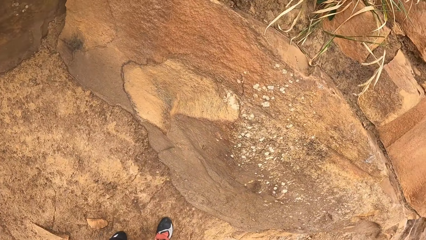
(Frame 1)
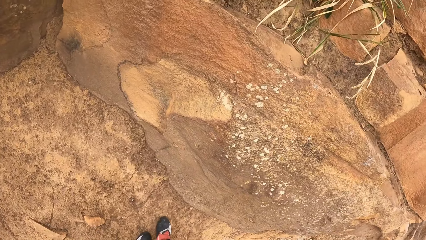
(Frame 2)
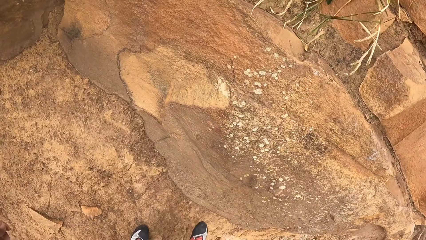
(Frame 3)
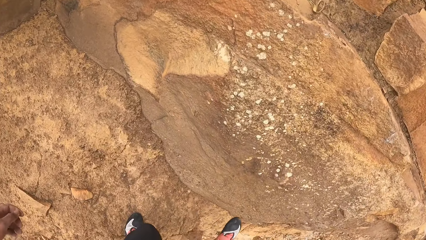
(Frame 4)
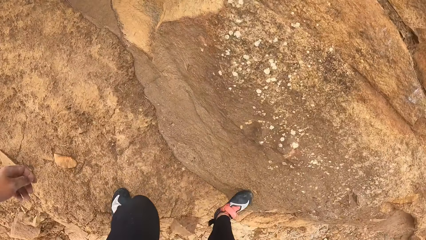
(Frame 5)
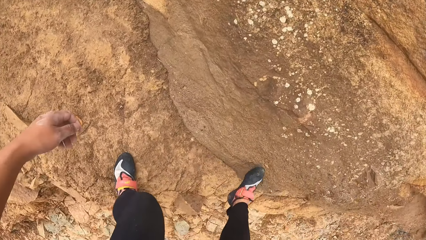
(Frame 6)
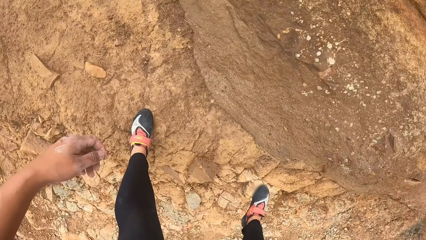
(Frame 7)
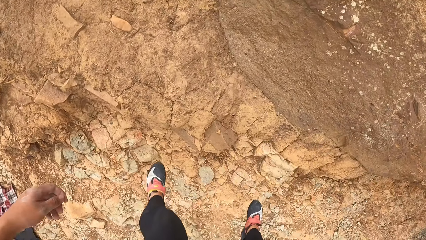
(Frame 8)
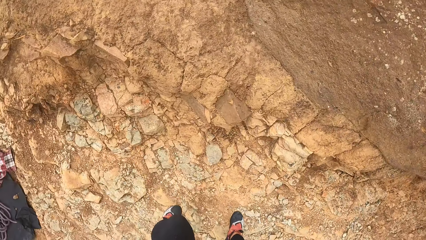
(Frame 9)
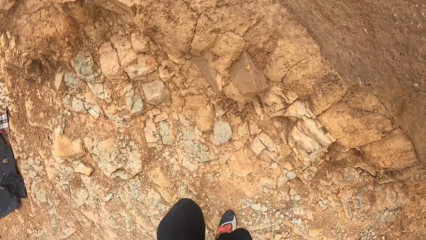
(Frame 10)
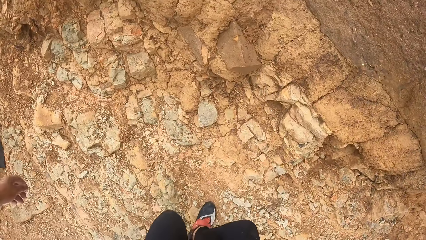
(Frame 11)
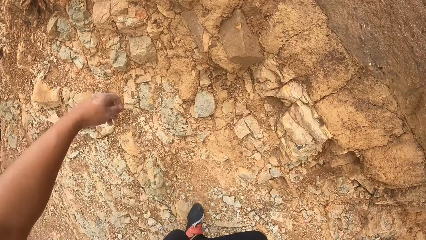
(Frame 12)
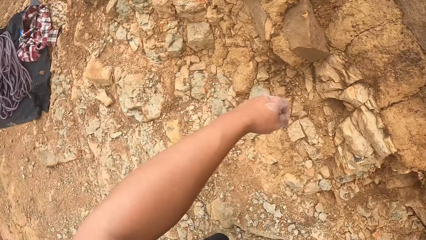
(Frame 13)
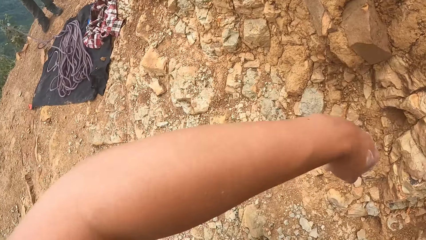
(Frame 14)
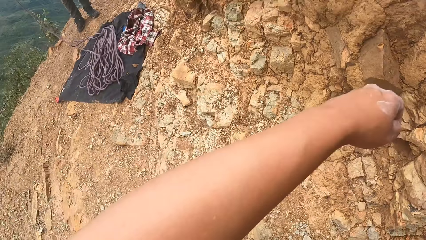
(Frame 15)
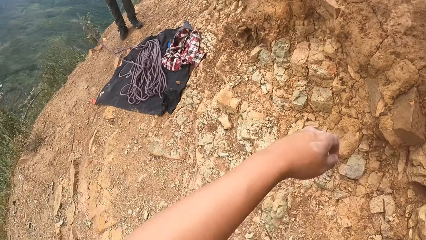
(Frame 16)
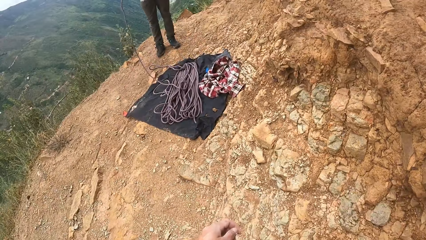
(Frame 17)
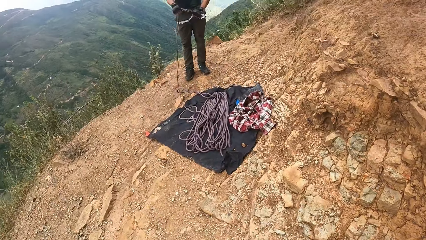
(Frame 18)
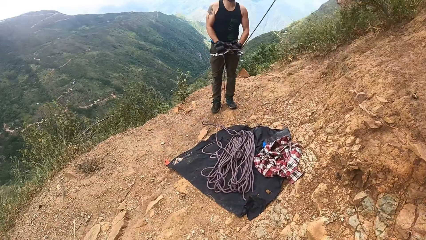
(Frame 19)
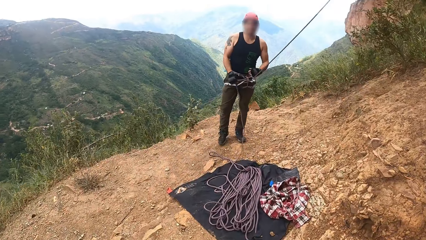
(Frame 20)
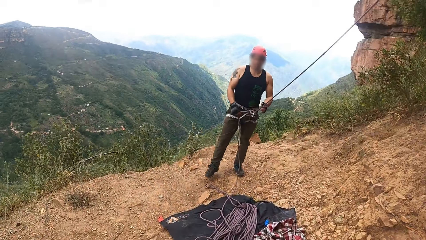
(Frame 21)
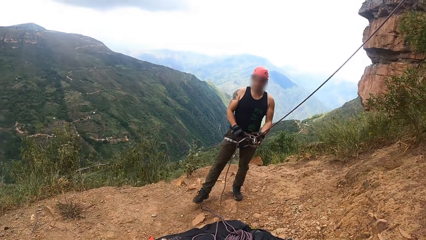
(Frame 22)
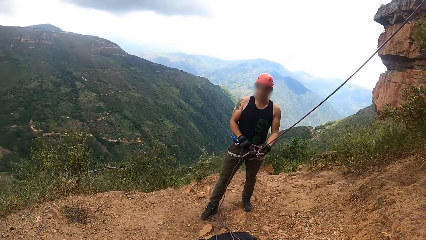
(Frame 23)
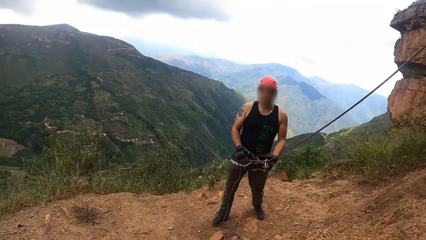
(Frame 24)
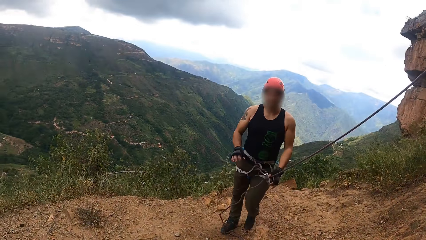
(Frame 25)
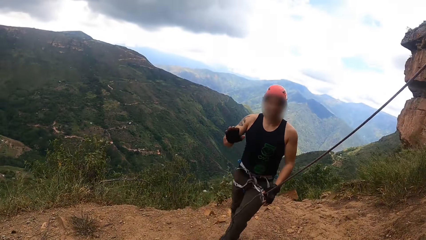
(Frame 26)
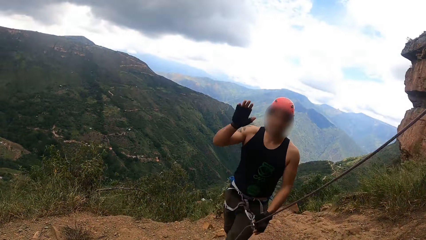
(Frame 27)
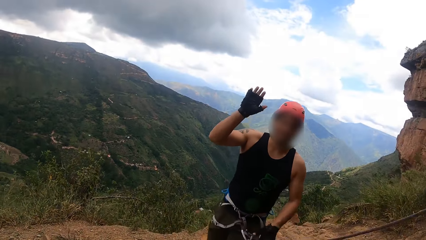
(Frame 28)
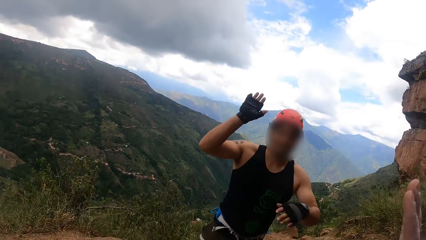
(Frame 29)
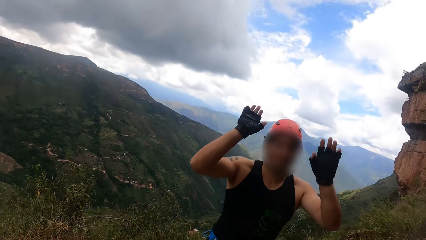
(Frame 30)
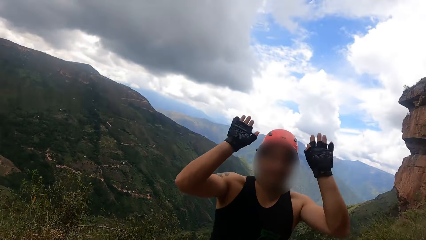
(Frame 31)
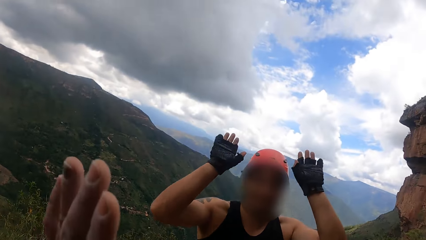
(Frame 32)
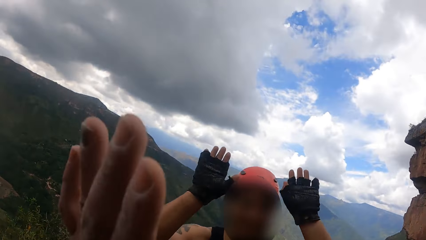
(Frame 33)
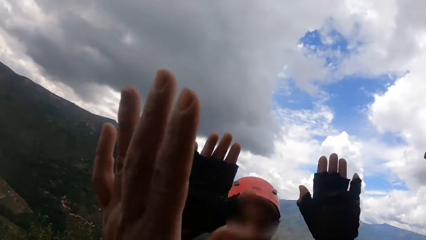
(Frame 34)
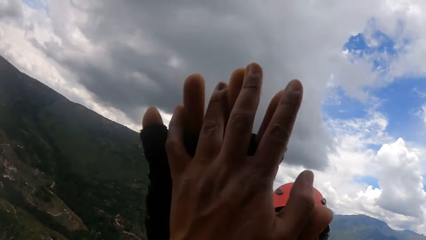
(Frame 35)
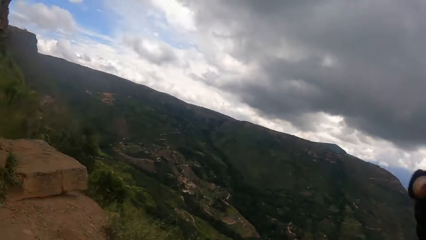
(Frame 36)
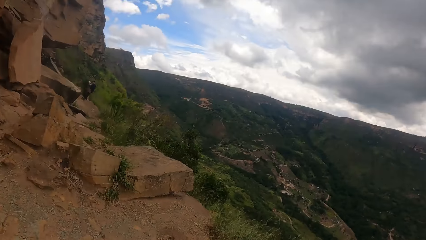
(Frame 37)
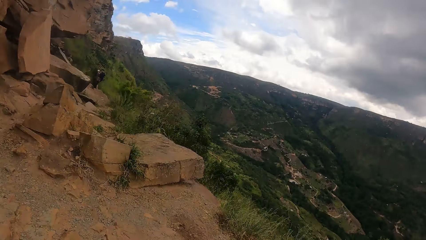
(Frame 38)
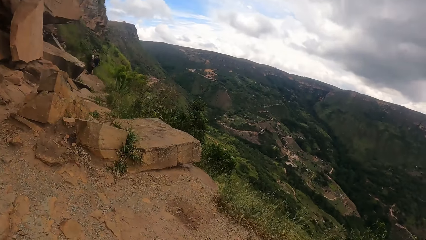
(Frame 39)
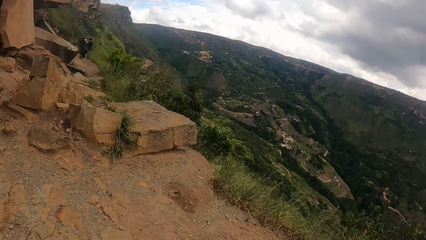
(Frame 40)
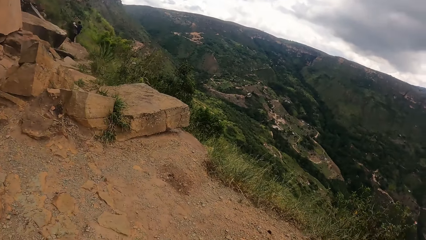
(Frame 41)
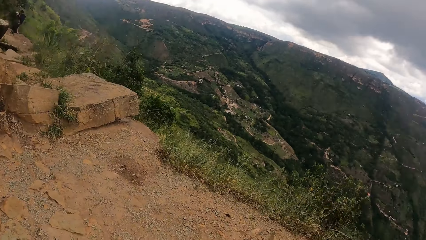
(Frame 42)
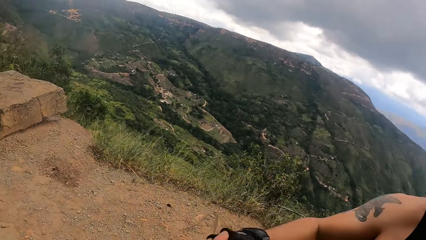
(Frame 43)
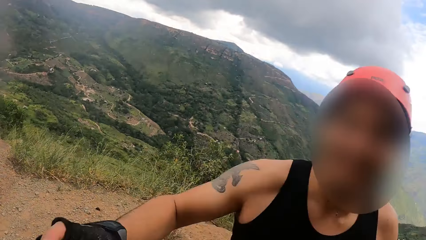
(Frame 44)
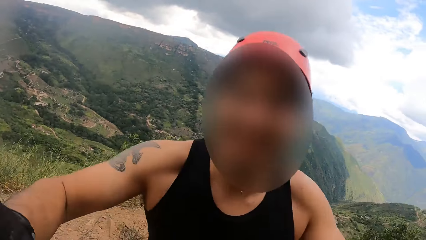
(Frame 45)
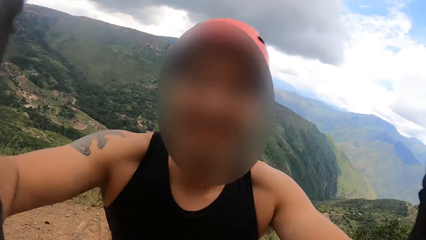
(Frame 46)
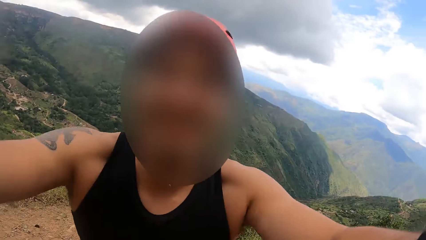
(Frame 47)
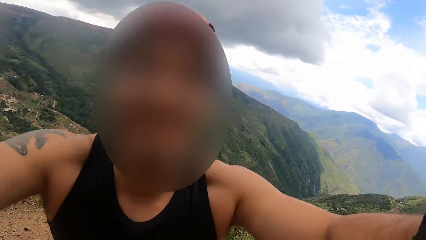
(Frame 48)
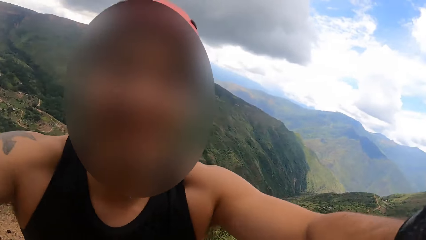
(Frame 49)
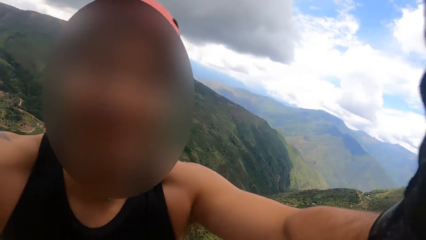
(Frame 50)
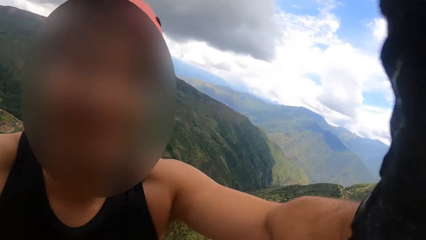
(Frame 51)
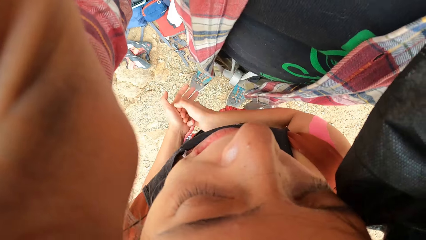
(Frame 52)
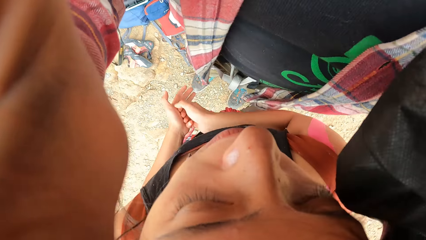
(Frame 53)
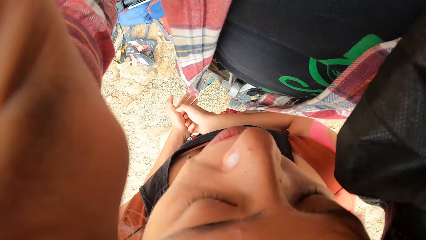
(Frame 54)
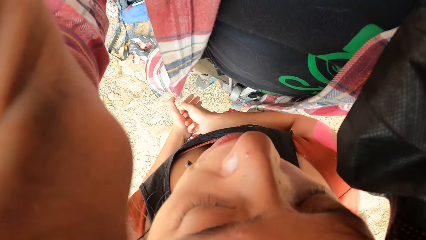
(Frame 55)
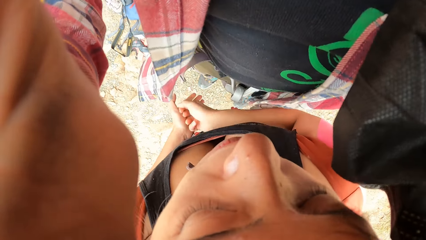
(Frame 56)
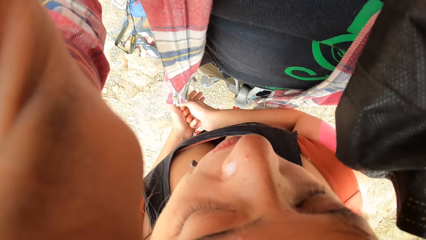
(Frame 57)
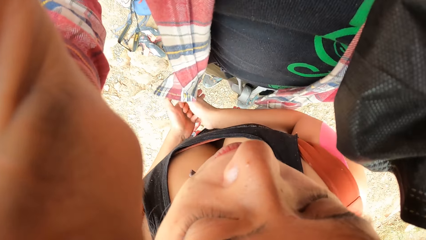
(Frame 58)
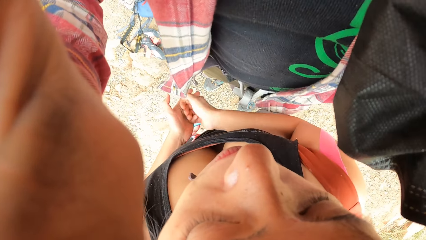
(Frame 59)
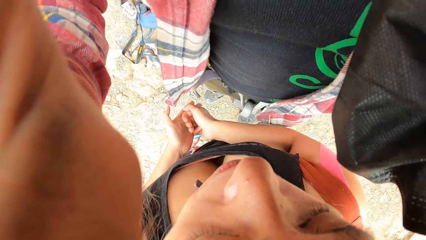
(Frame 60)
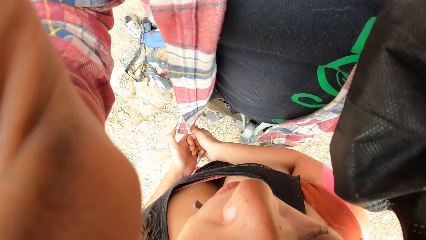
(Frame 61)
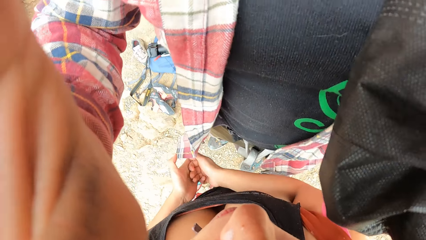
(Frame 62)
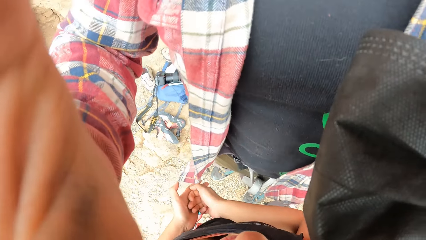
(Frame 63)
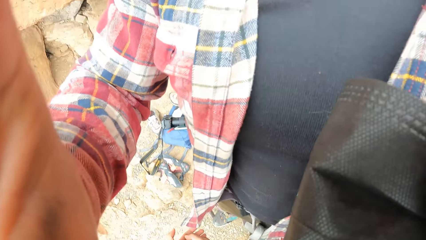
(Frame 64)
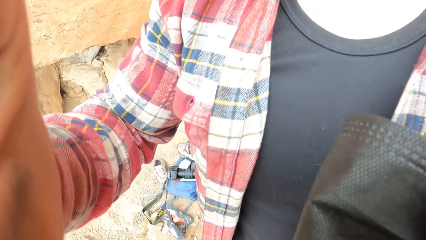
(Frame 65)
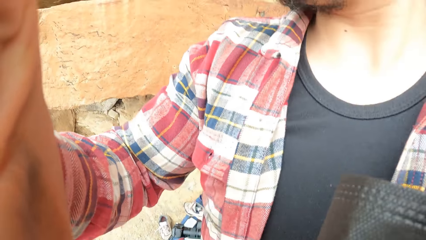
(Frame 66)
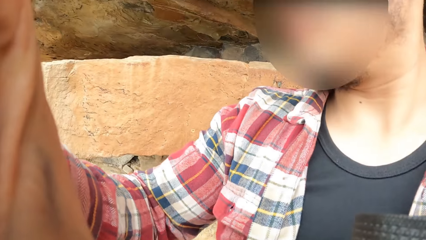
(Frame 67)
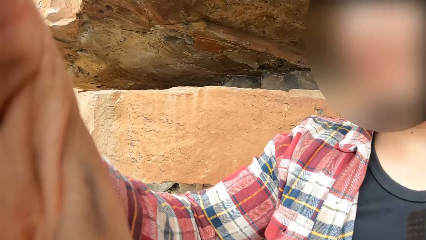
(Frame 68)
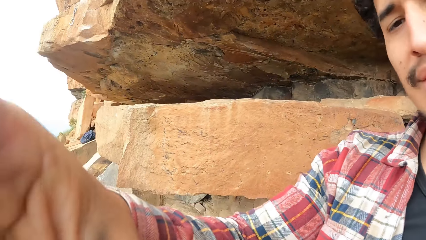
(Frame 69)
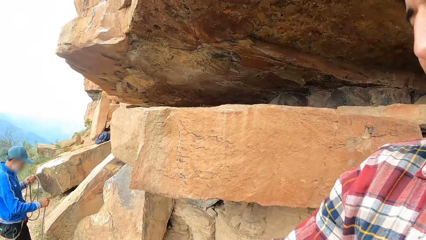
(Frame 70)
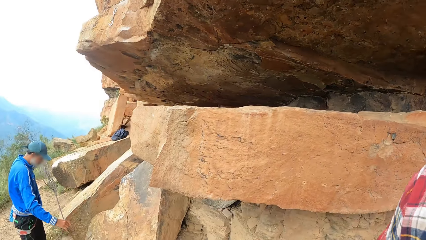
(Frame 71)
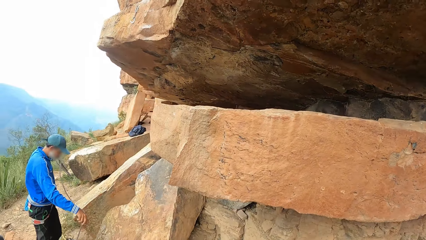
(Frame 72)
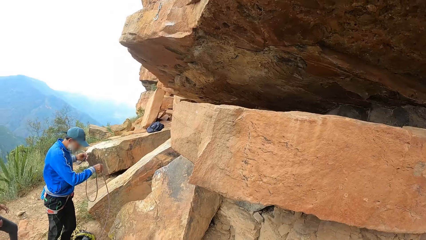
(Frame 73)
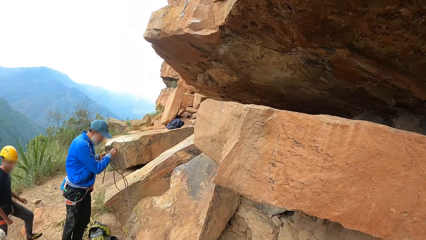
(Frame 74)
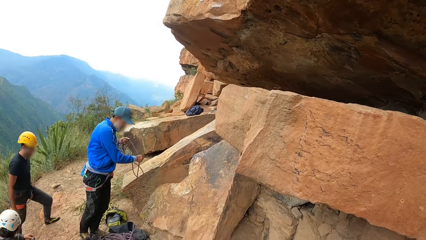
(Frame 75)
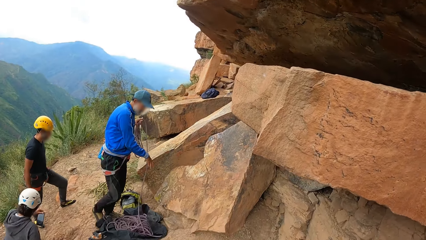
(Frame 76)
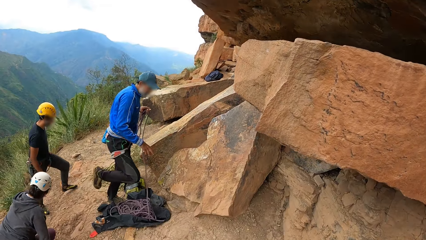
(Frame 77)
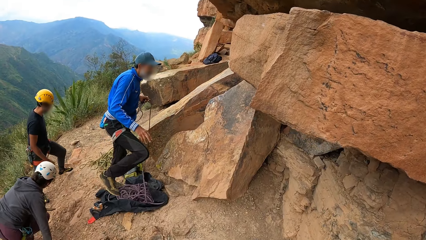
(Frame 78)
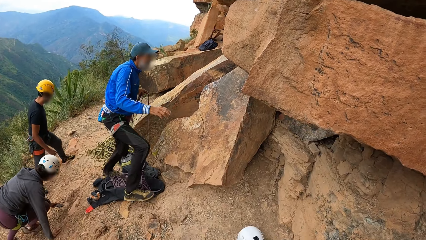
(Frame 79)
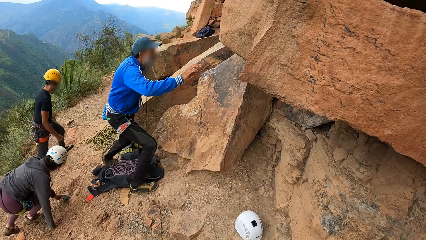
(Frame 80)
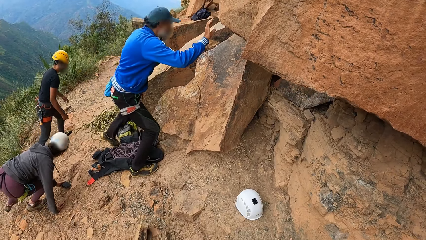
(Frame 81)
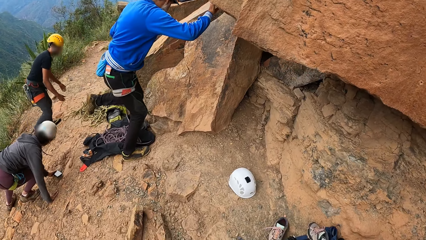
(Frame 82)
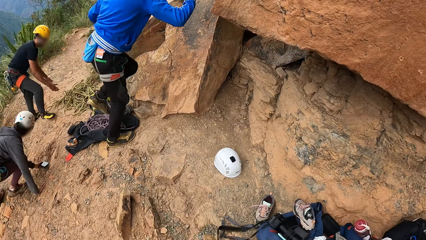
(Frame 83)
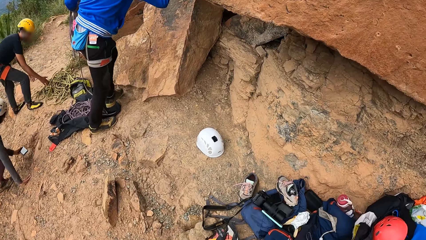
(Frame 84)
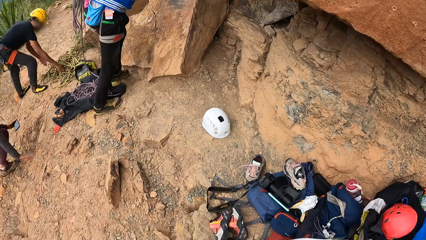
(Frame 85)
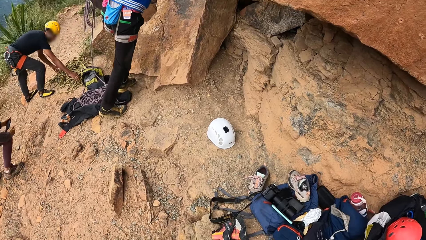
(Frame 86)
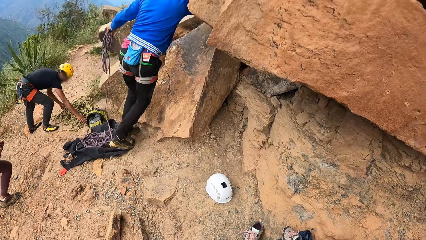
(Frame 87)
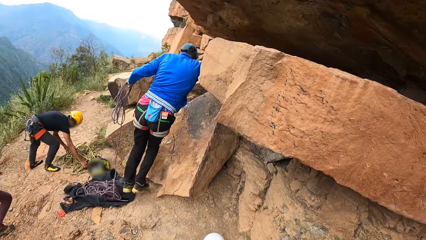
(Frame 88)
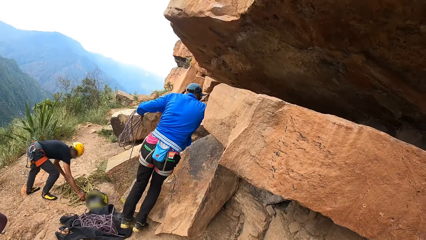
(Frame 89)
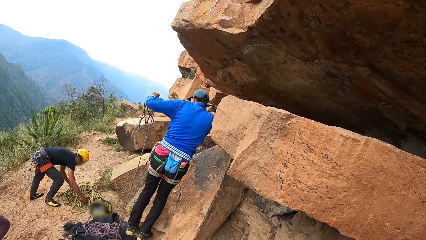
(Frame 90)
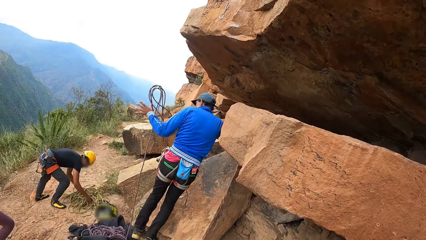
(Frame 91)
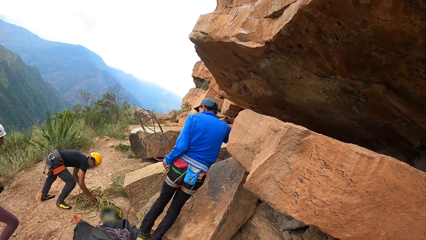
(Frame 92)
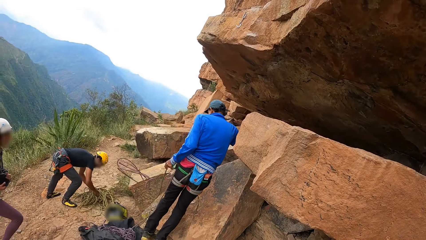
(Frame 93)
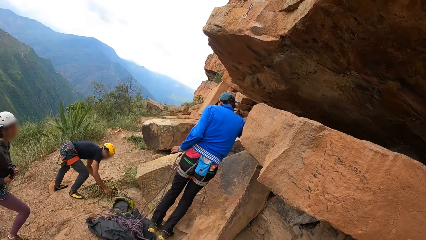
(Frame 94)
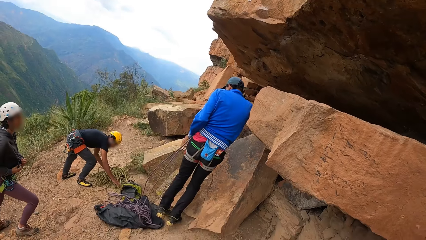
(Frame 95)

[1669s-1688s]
The camera wearer looks around. They walk around. They talk to a man. The man walks around and lifts both hands. The camera wearer lifts both hands. The man greets the camera wearer. The camera wearer moves both hands. They tap both hands with the man. They look around the mountain. The man holds the camera. The man adjusts the camera for the camera wearer. The camera wearer rubs both hands. They shake the hands. The man holds the camera. The camera wearer looks around the mountain. Another man pulls the rope. A third man unfolds the rope. The second man makes a step. A fourth man makes a step. The fourth man stands on the mountain. The fourth man moves the rope. The second man picks up the rope and swings the rope.
